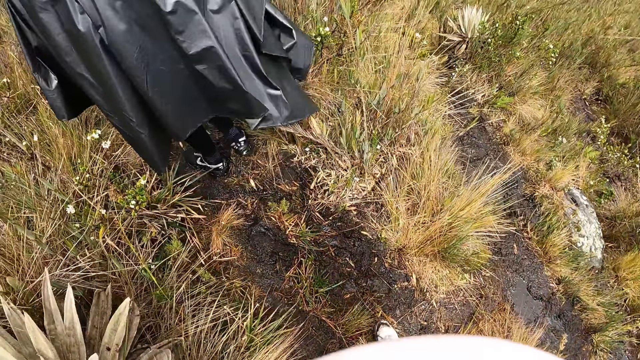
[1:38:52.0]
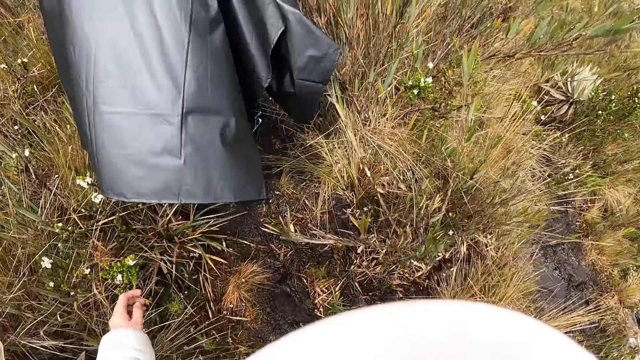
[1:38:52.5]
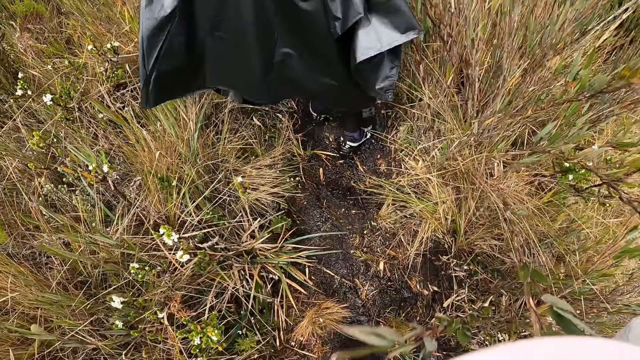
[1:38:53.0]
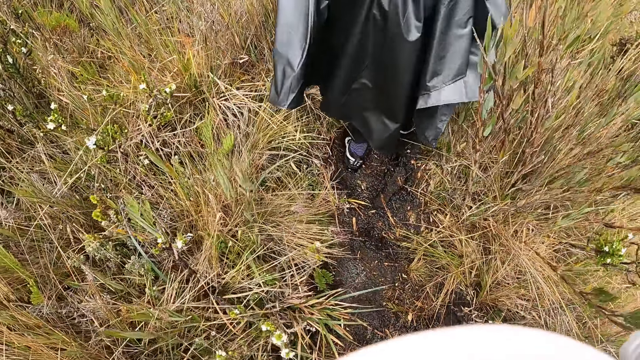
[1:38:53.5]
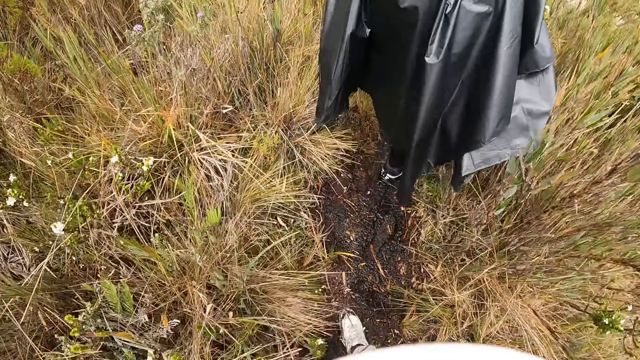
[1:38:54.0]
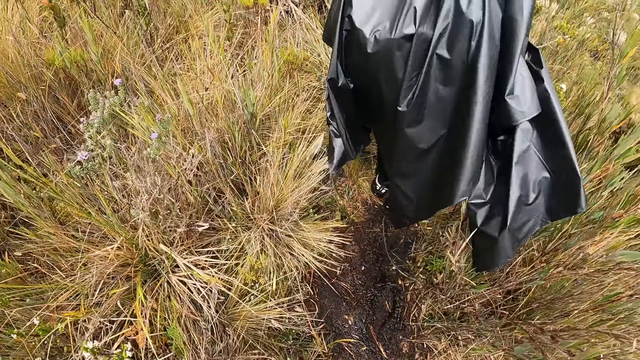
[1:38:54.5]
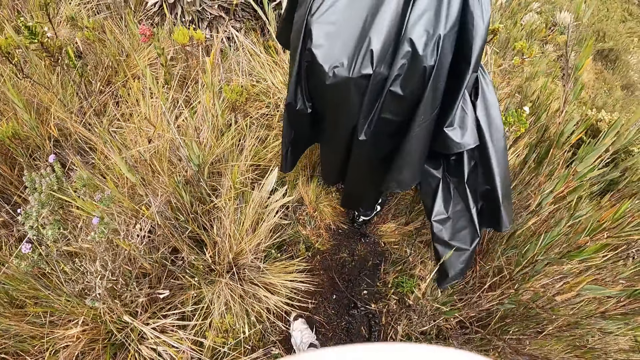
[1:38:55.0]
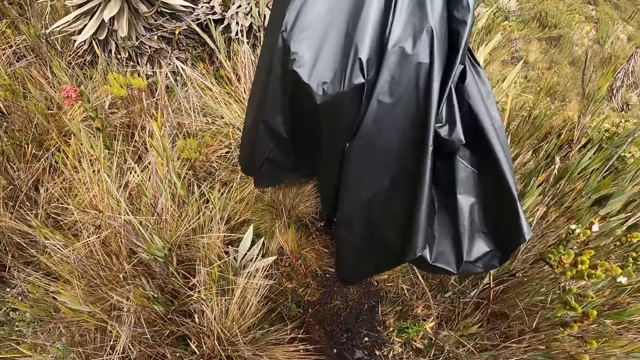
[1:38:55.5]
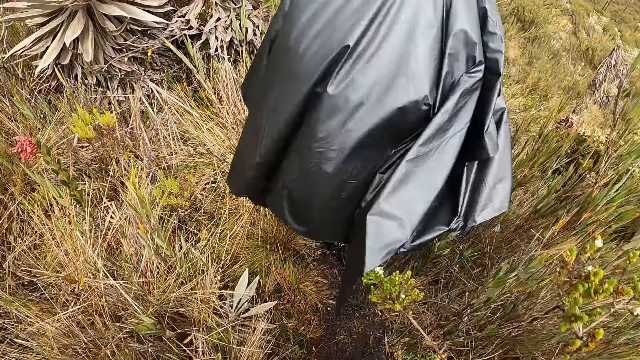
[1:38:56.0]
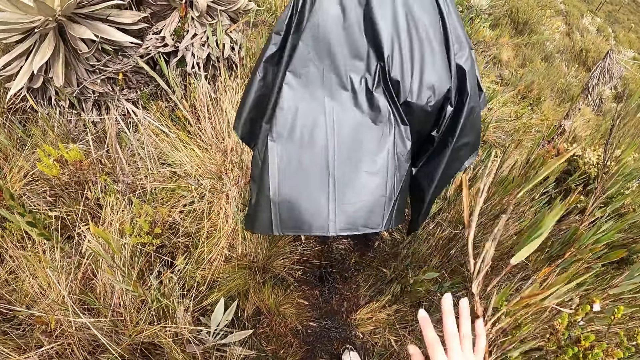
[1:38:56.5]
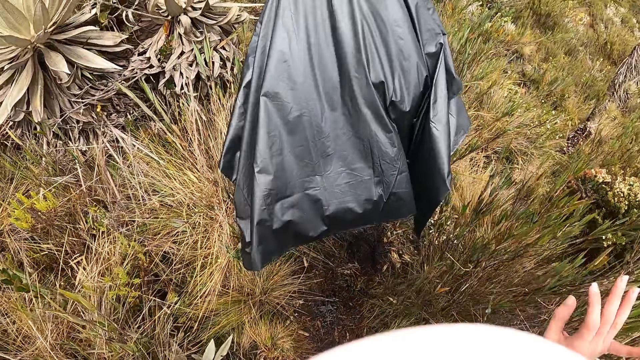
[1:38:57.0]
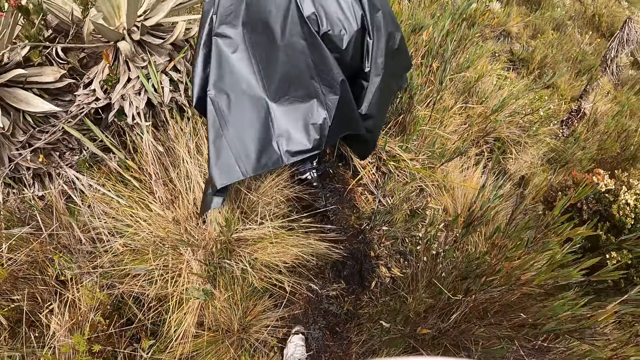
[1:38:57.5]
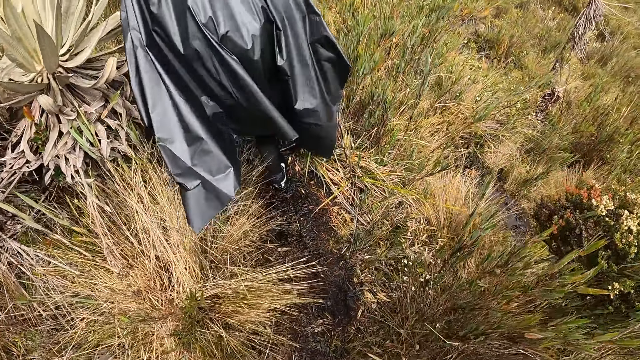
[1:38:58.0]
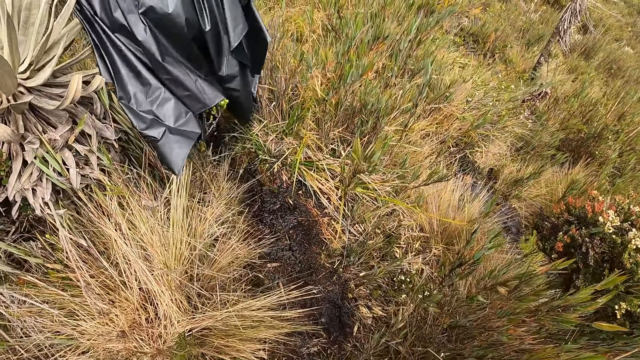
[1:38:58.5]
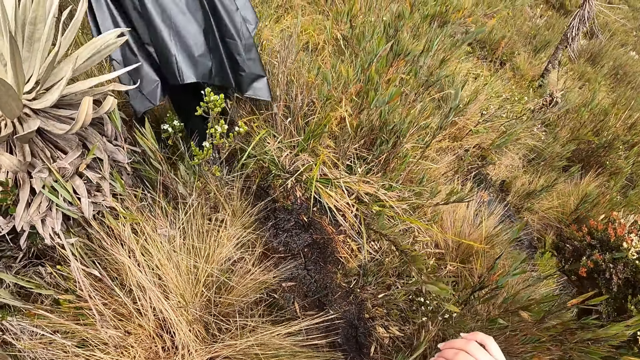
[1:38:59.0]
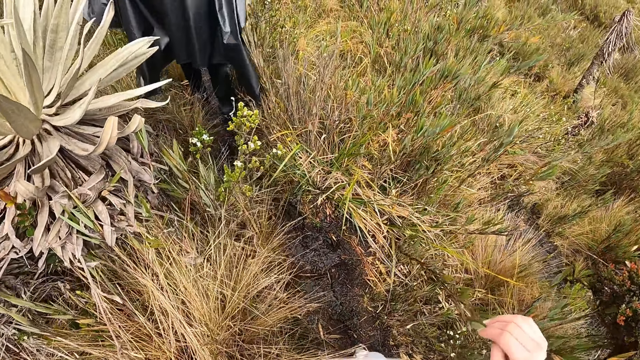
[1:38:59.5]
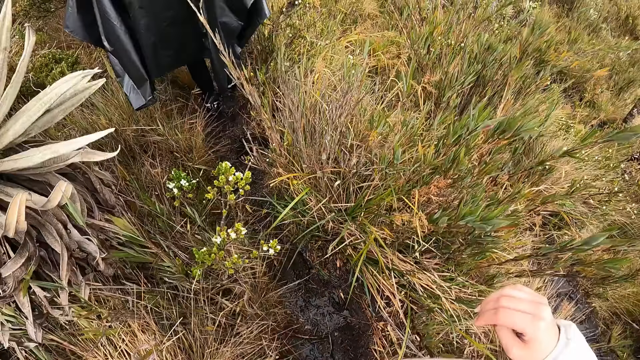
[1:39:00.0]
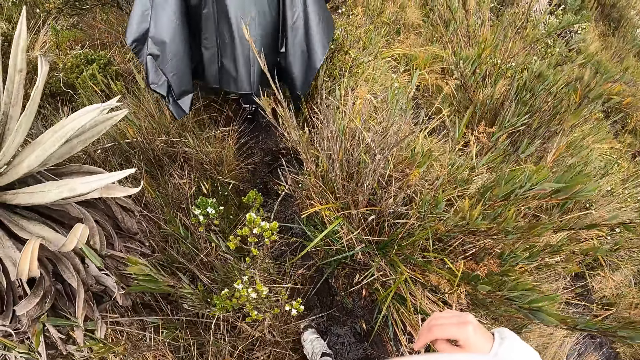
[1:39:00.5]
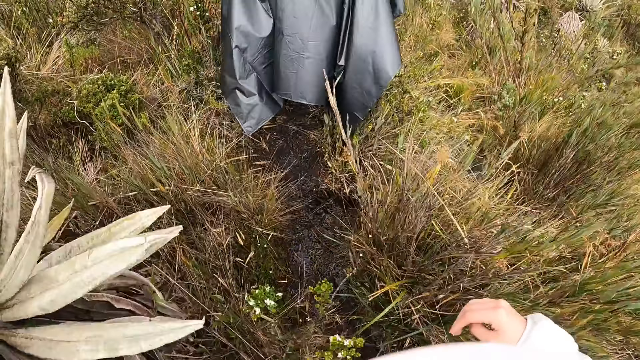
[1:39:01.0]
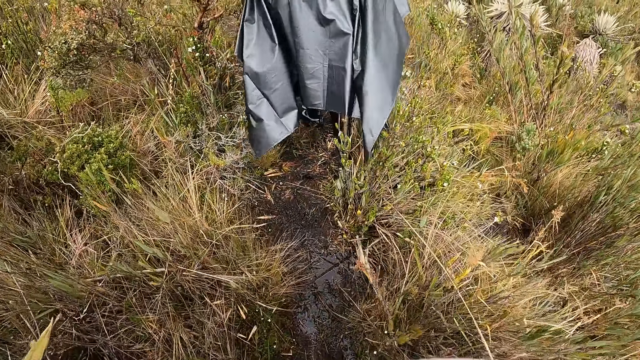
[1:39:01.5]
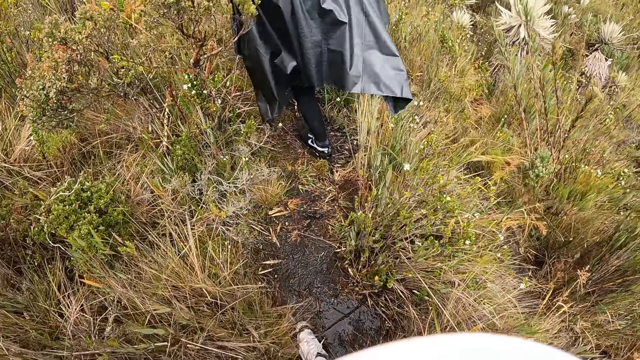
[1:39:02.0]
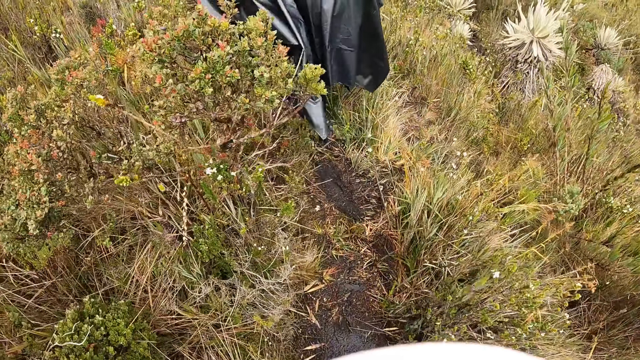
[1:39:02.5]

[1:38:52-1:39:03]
The camera wearer gestures with their right hand. They raise their hand. They brush a plant on the path with their right hand. They push the shrubs. They walk around.

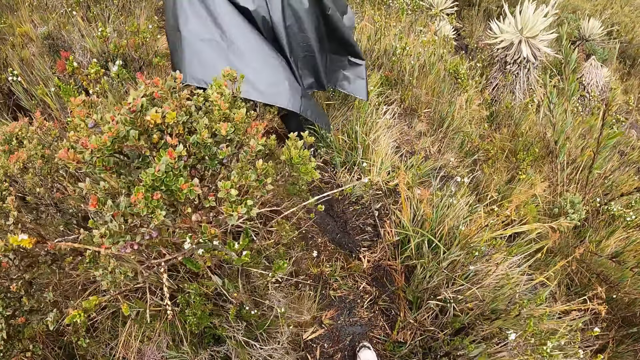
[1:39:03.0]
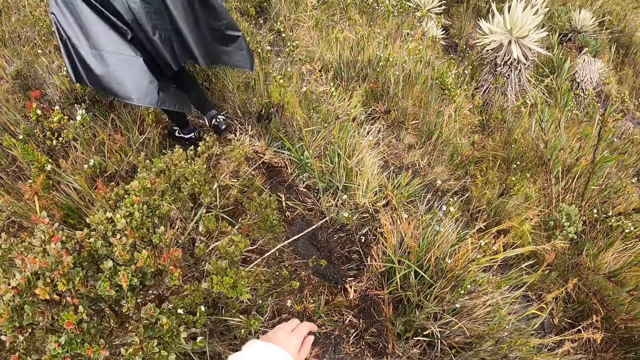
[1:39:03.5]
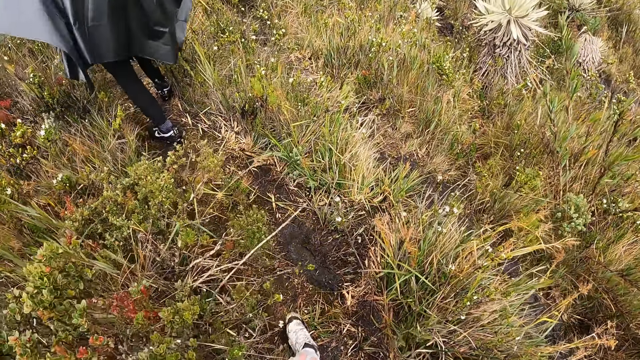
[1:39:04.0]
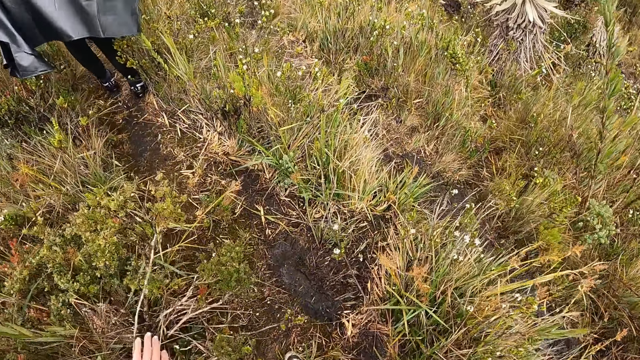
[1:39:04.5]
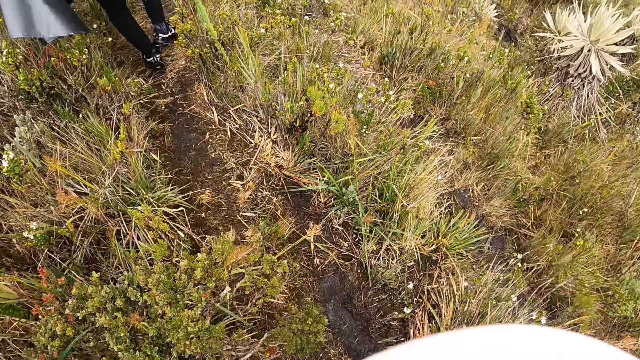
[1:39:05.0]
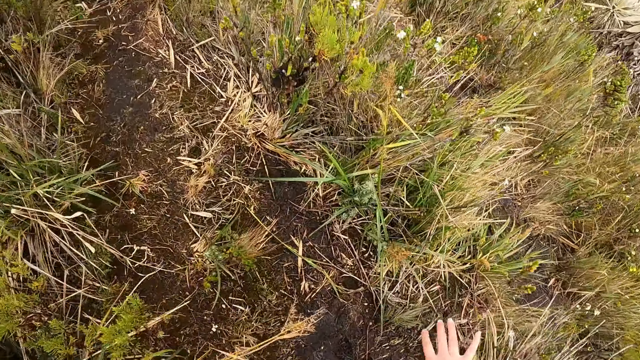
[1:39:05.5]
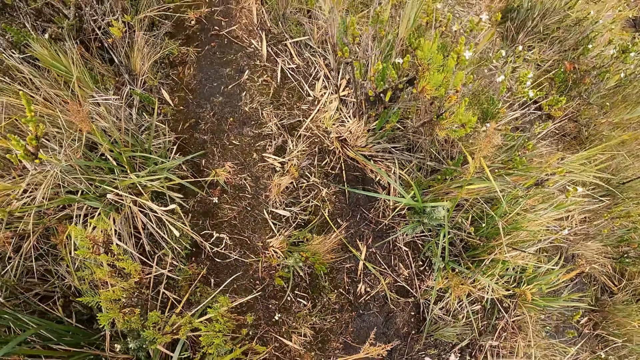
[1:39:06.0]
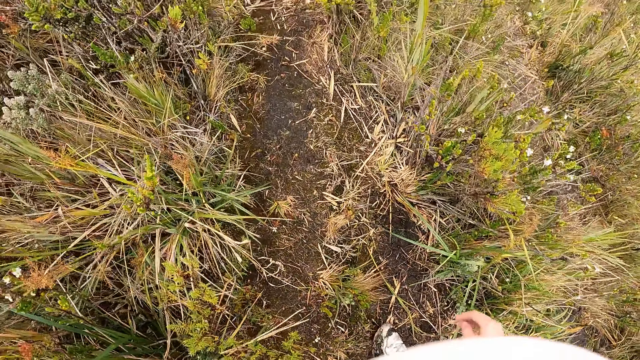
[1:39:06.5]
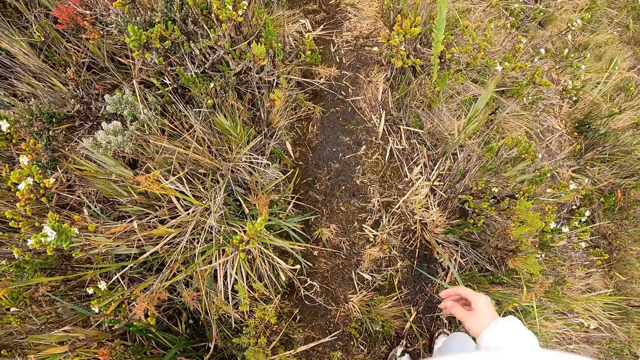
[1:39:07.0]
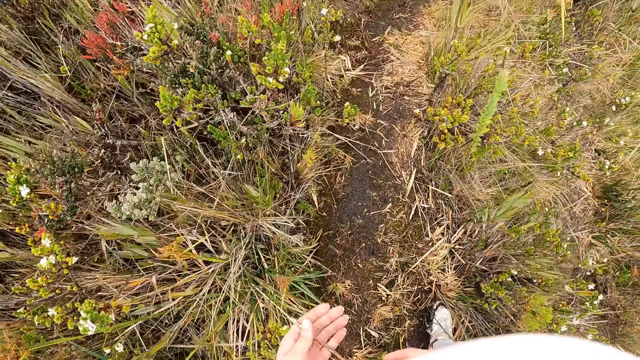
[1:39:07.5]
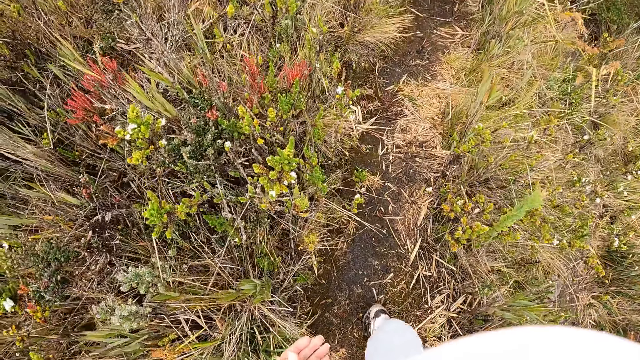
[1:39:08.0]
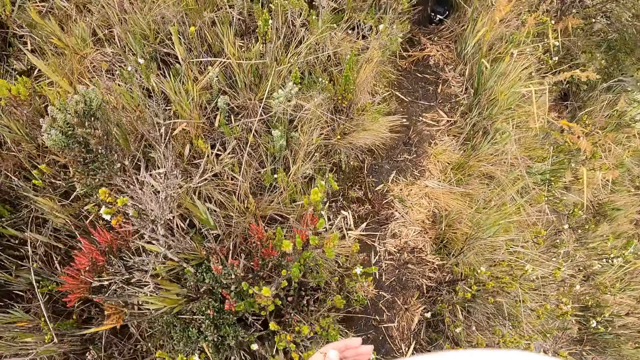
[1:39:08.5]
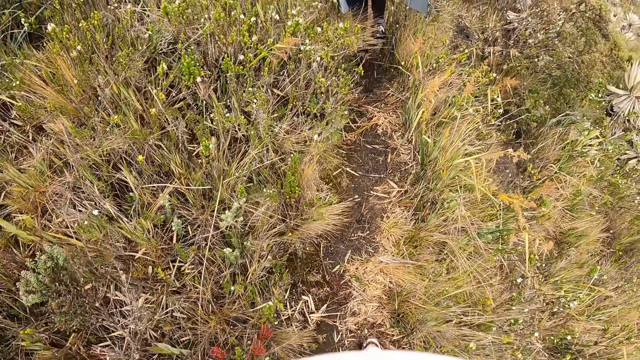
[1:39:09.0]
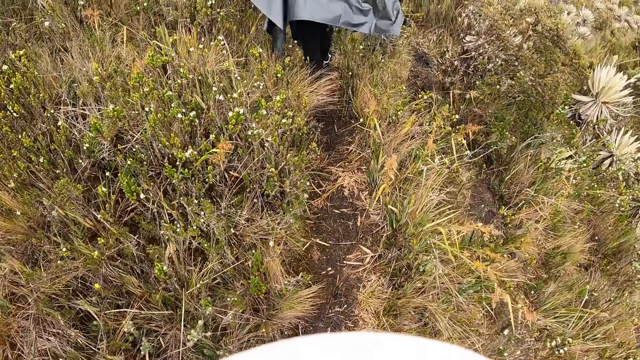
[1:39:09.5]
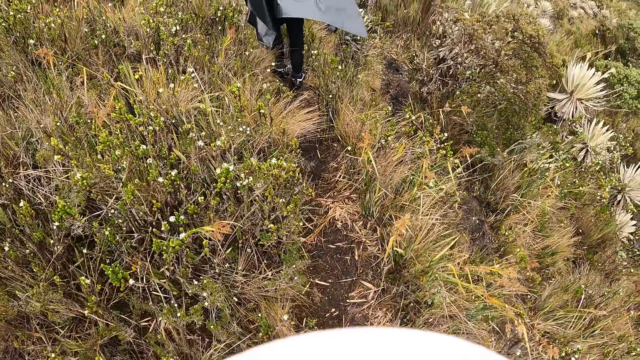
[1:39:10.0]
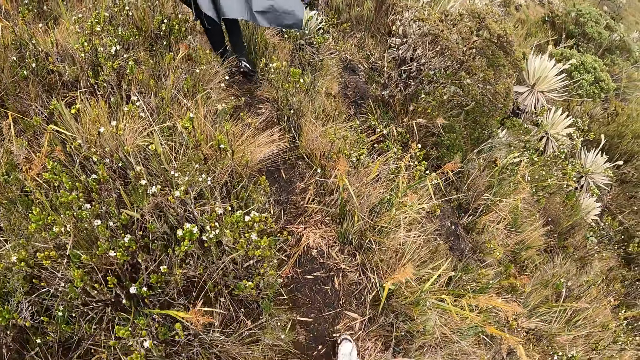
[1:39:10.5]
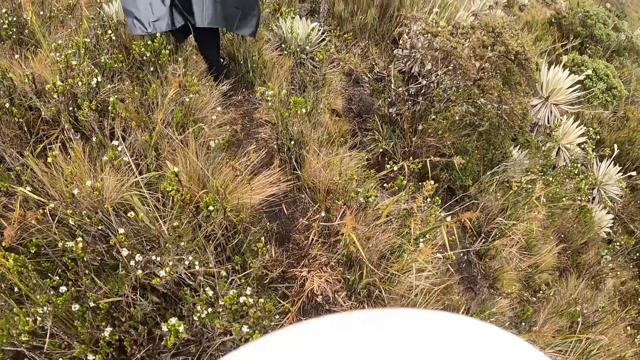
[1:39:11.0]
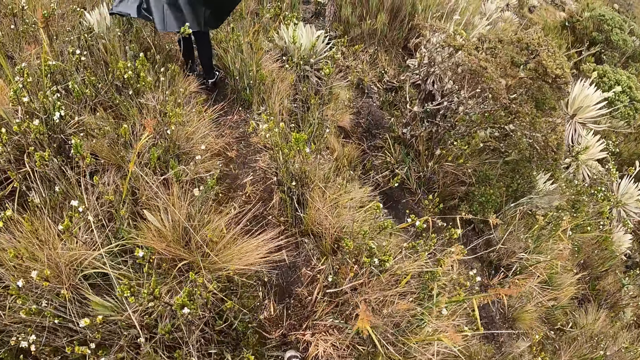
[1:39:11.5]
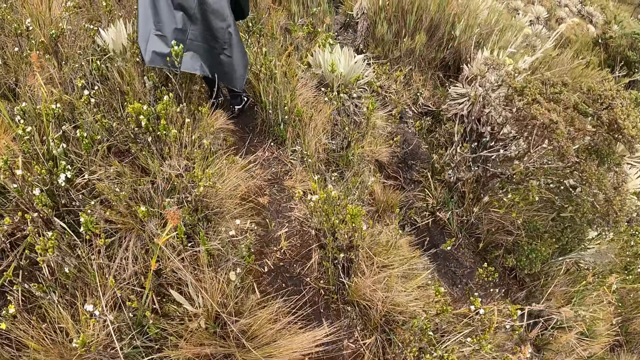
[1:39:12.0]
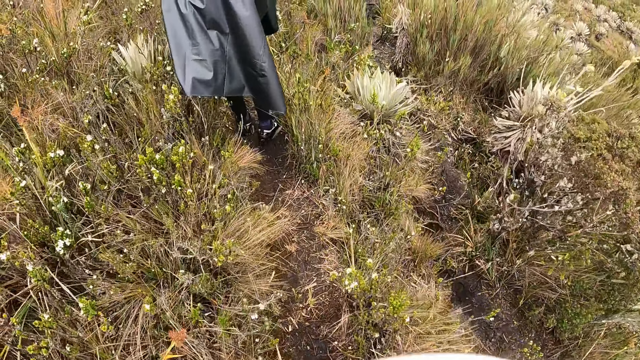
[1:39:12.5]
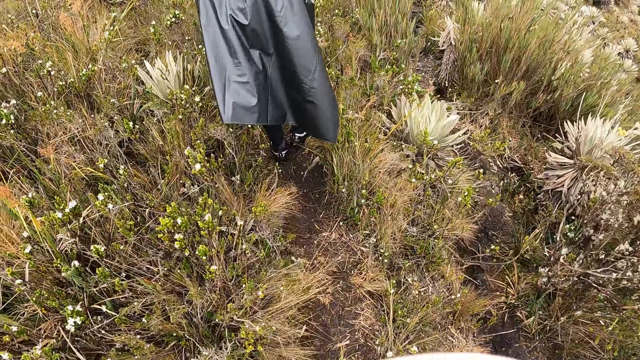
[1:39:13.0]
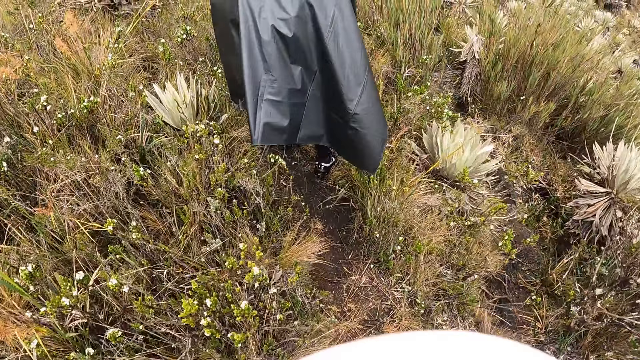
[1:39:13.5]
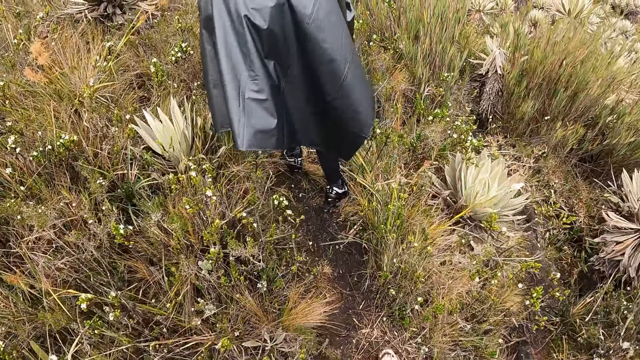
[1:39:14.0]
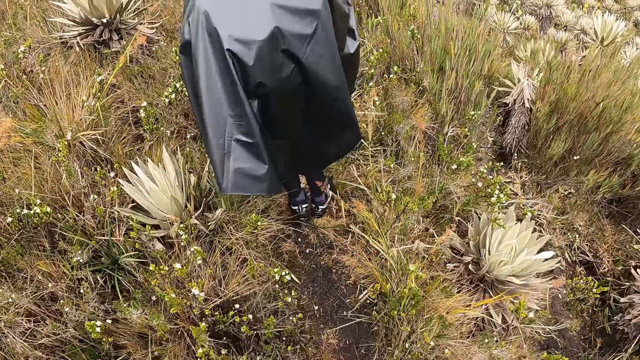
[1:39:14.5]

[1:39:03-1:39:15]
The camera wearer cuts a grass. He touches some plants on the path with his right hand. He holds a plant in his left hand. He walks around.
